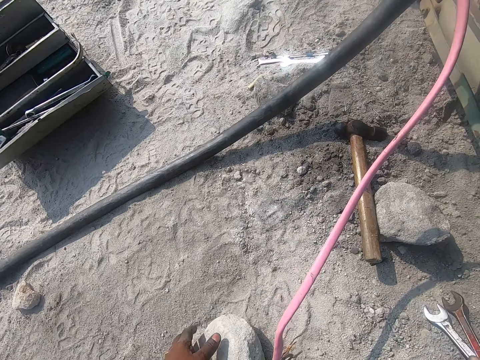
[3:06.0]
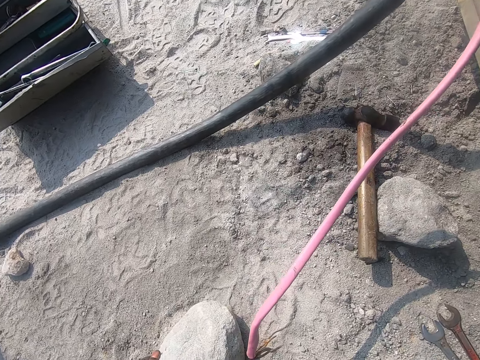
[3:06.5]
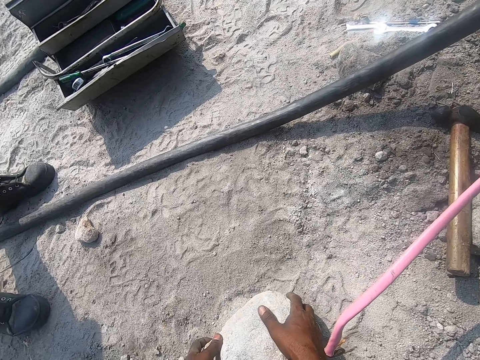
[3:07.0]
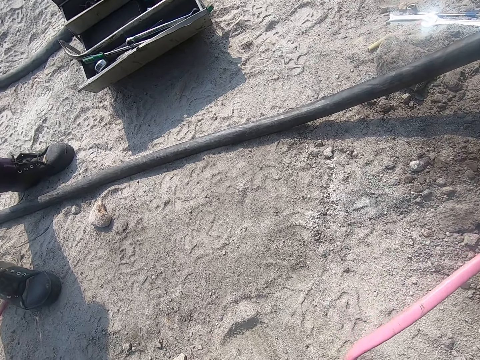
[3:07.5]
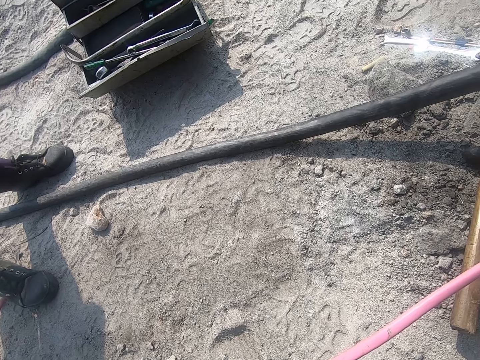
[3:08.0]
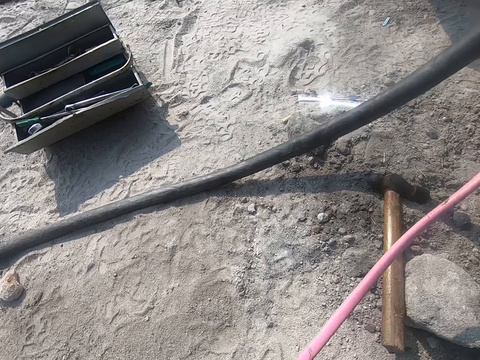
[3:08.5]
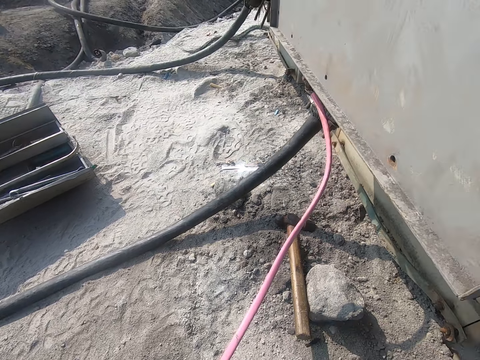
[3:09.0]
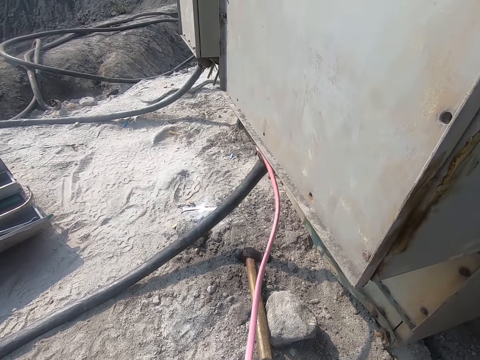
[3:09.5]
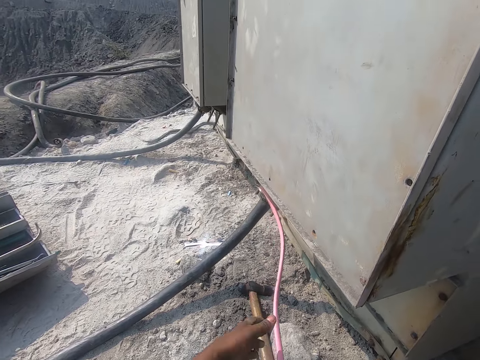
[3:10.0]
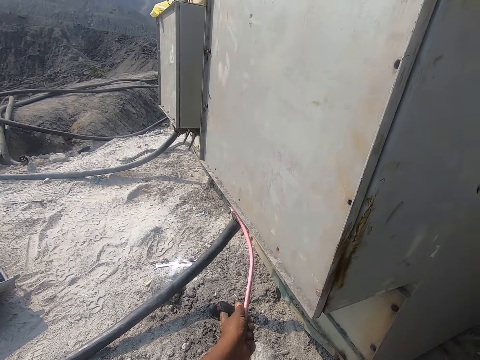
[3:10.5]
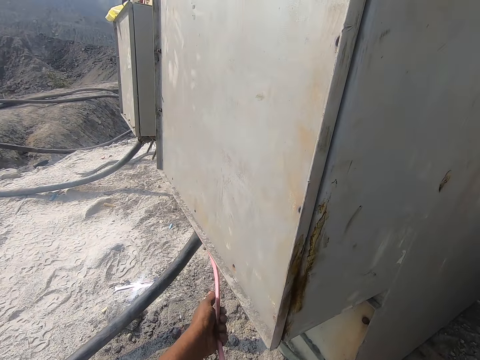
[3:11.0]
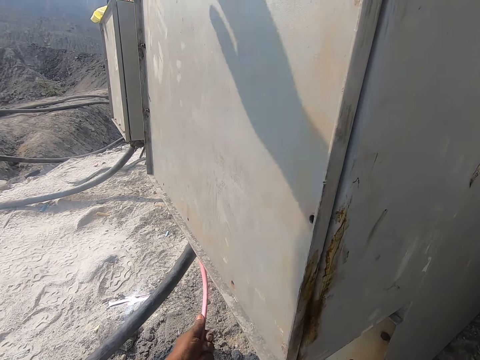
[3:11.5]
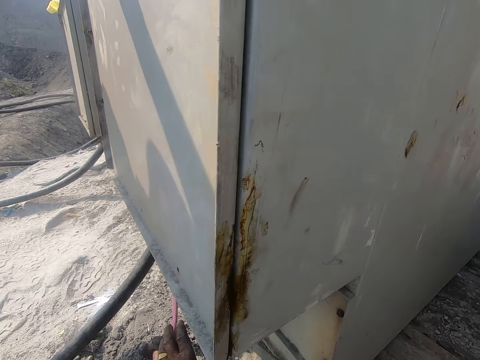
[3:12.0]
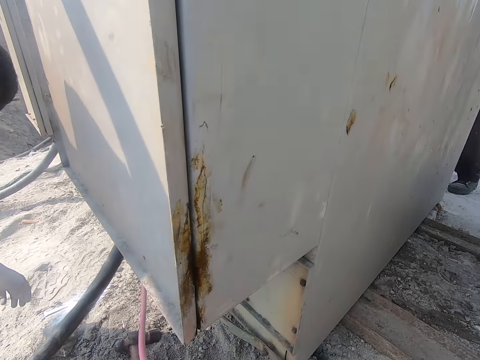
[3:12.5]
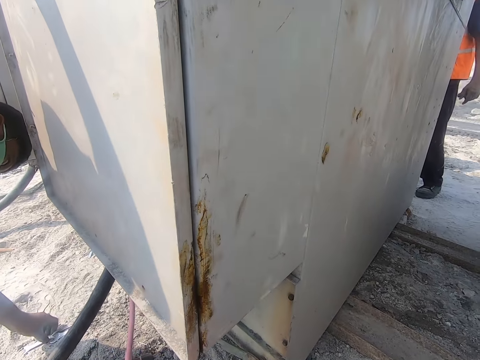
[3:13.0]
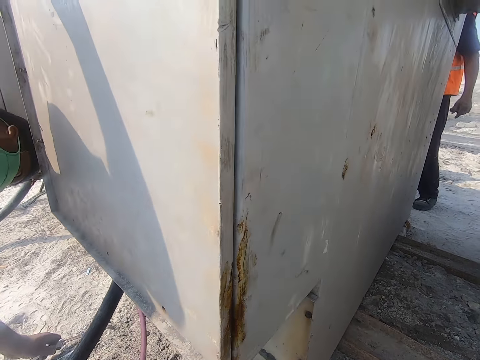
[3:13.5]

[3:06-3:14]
The camera wearer pulls the stone with both hands. They look on the ground. They hold the cable with both hands.

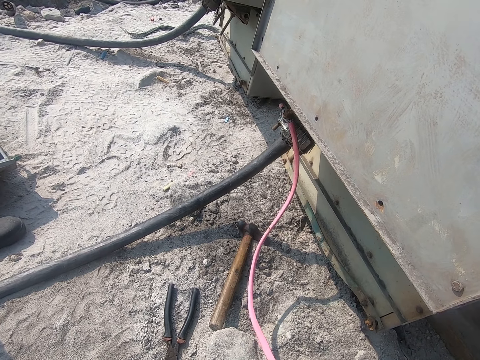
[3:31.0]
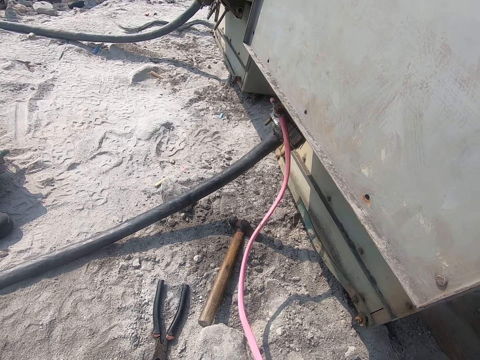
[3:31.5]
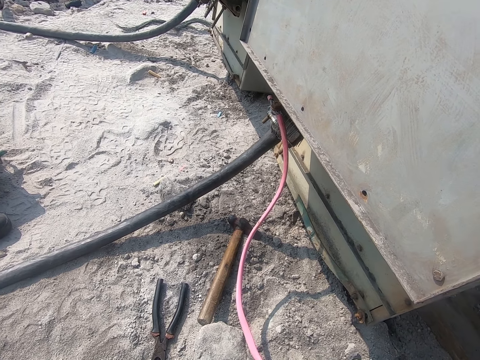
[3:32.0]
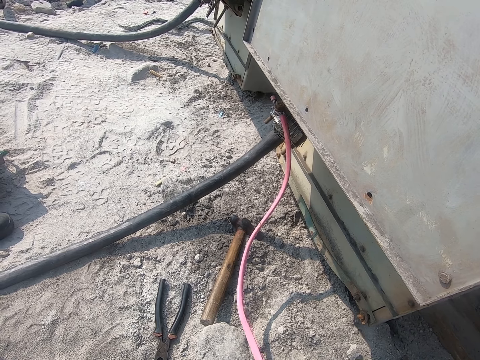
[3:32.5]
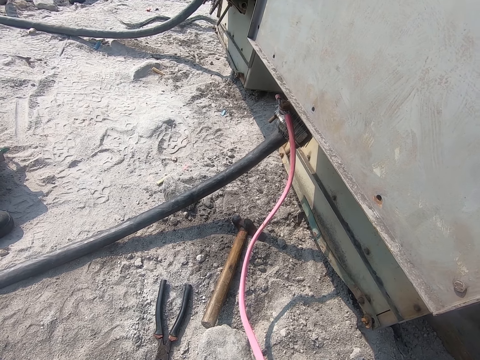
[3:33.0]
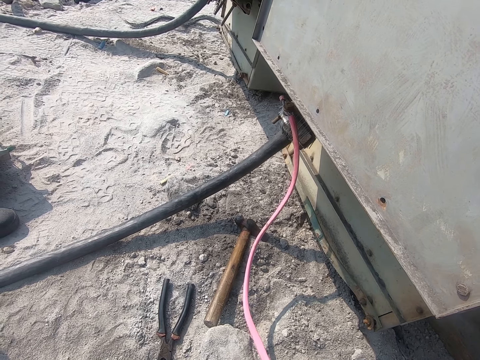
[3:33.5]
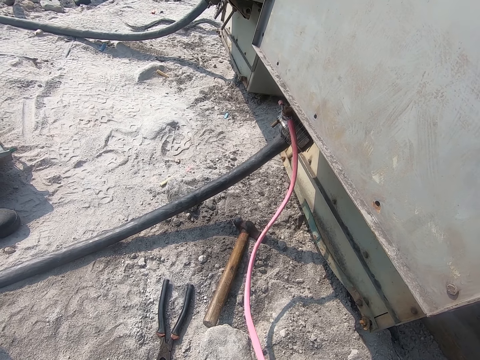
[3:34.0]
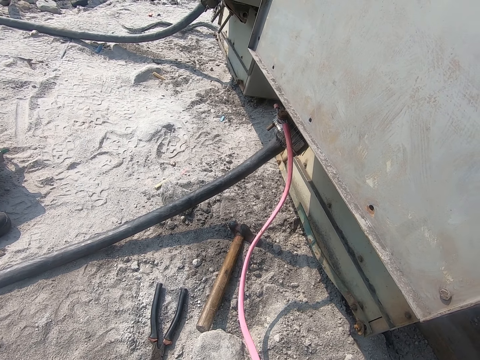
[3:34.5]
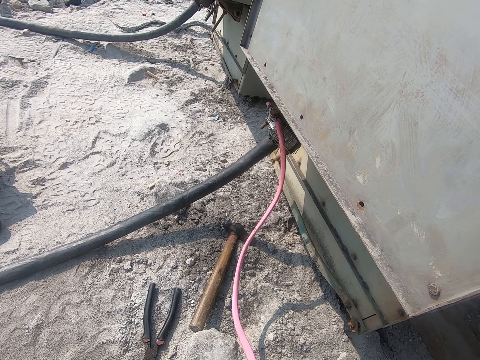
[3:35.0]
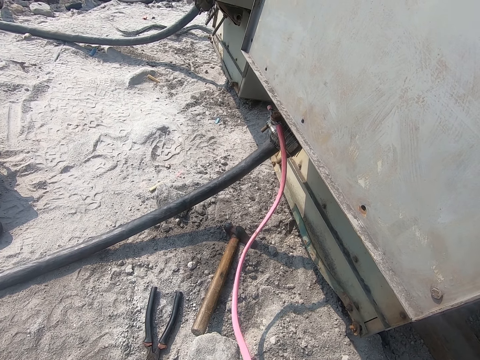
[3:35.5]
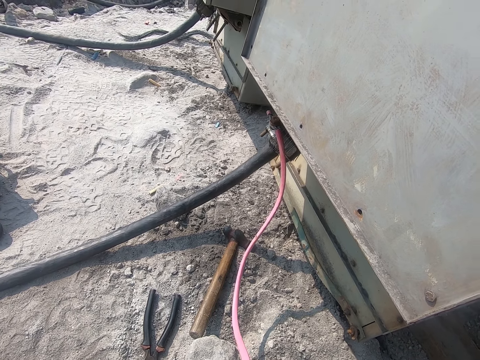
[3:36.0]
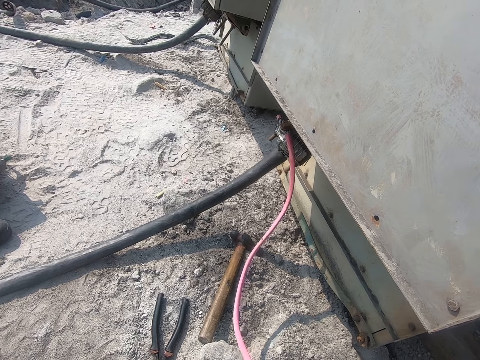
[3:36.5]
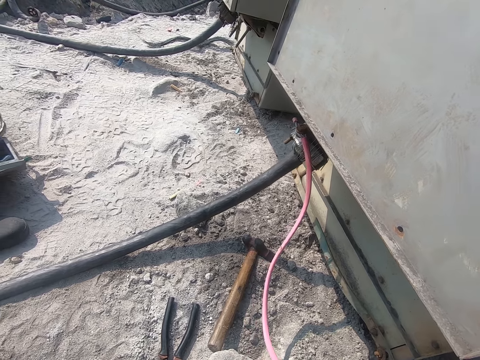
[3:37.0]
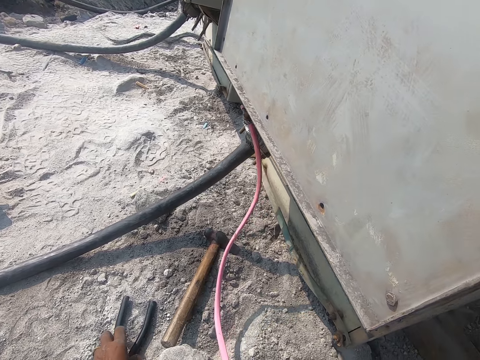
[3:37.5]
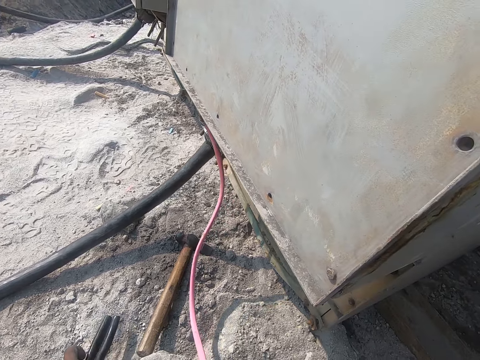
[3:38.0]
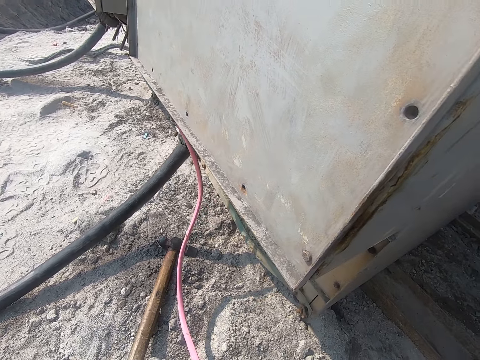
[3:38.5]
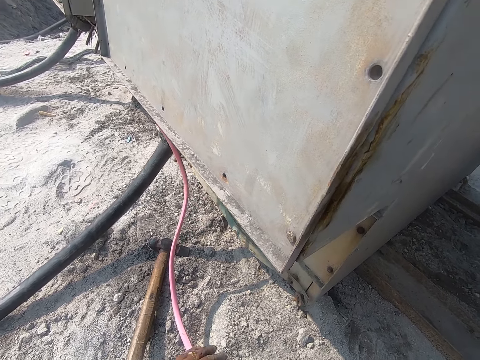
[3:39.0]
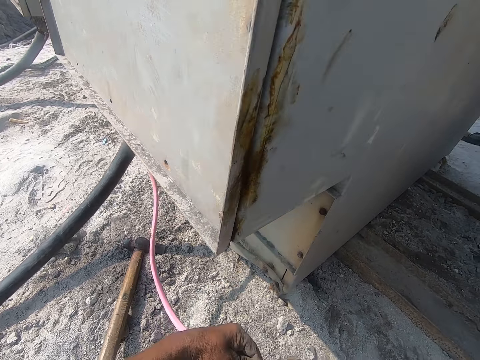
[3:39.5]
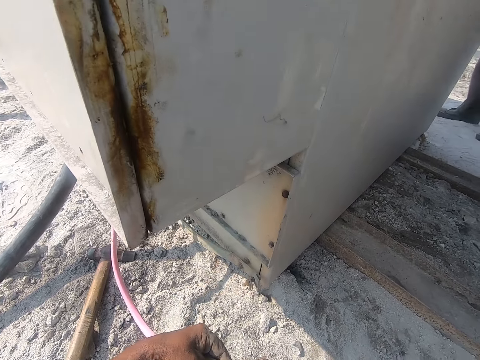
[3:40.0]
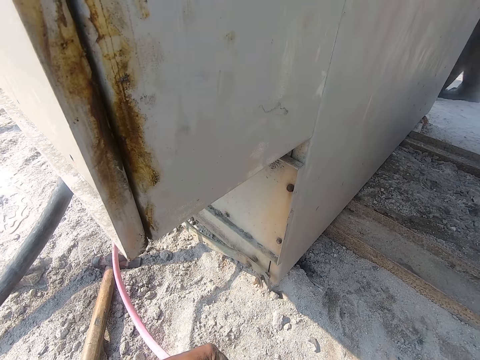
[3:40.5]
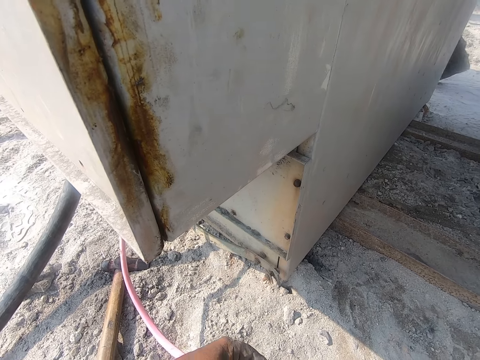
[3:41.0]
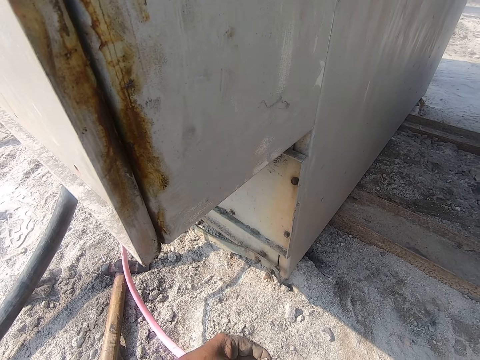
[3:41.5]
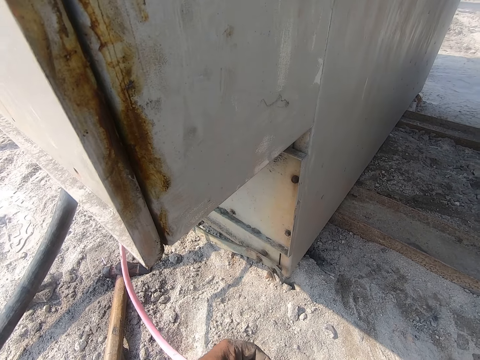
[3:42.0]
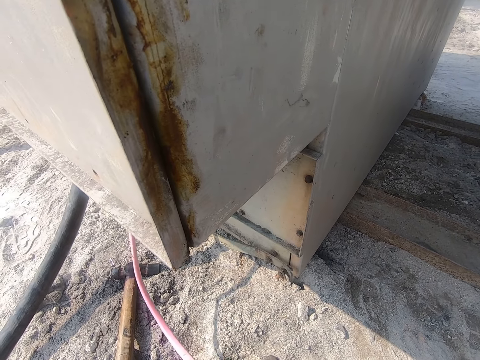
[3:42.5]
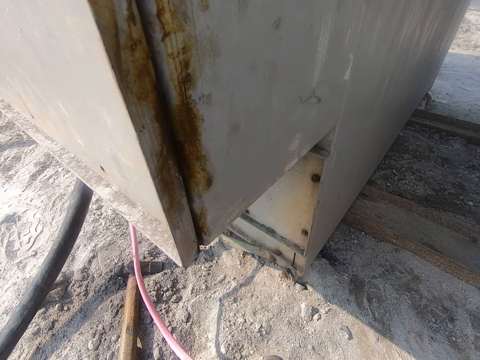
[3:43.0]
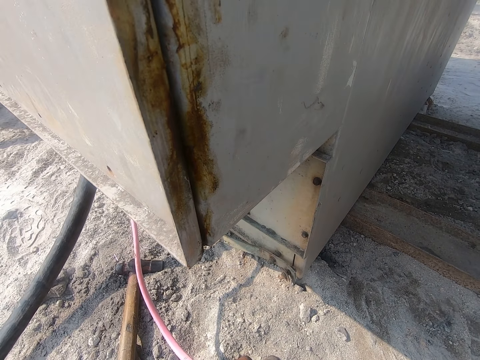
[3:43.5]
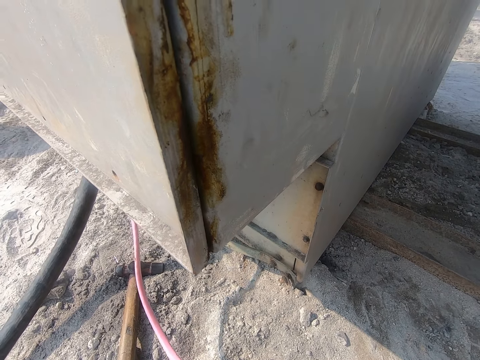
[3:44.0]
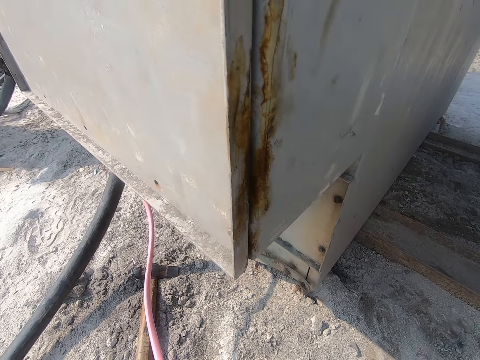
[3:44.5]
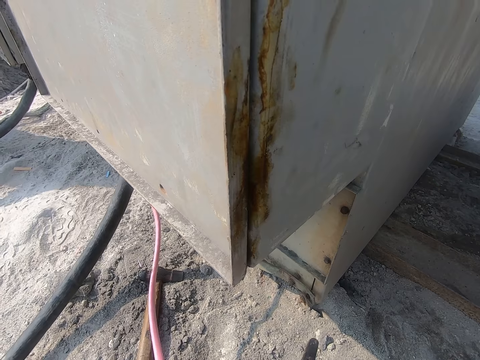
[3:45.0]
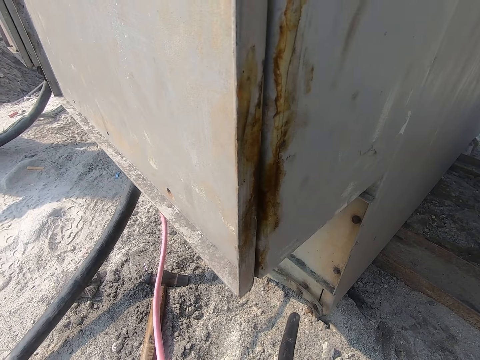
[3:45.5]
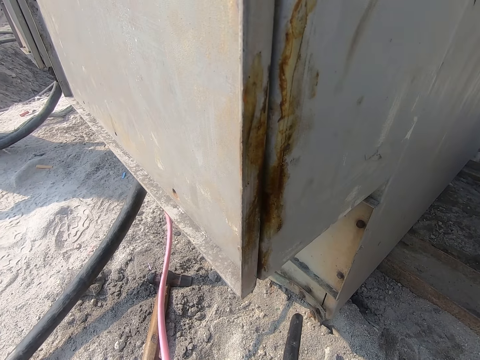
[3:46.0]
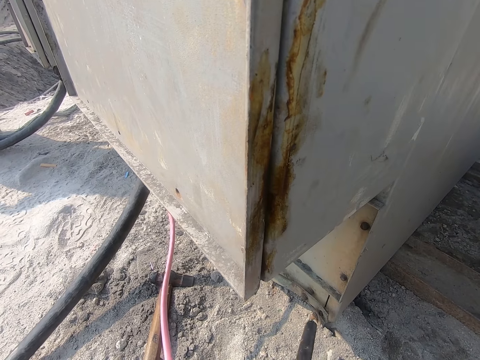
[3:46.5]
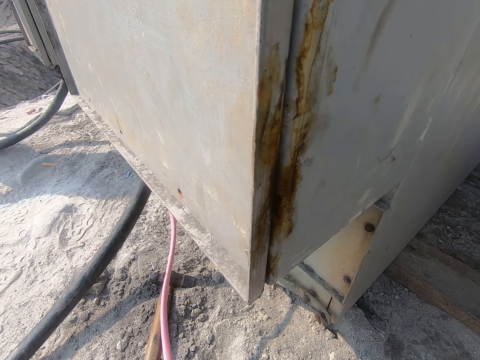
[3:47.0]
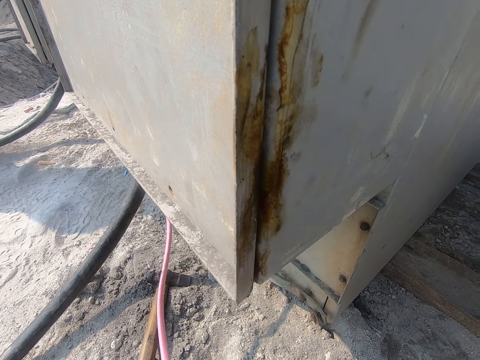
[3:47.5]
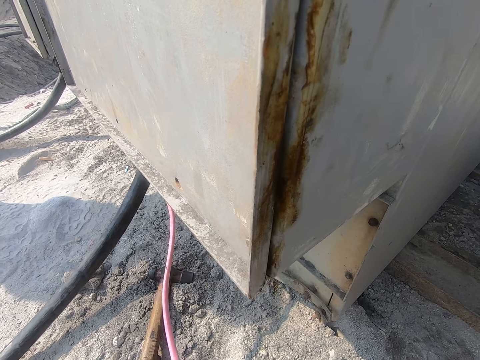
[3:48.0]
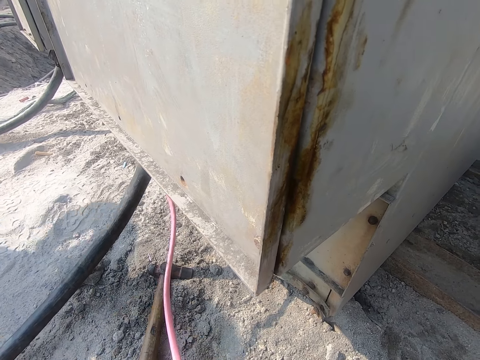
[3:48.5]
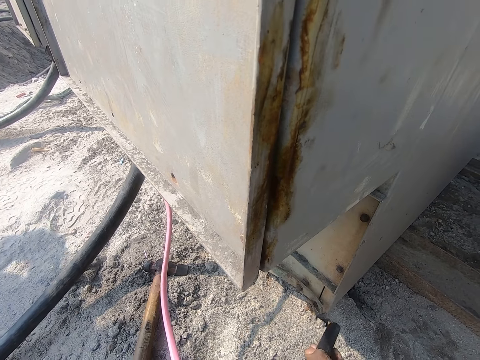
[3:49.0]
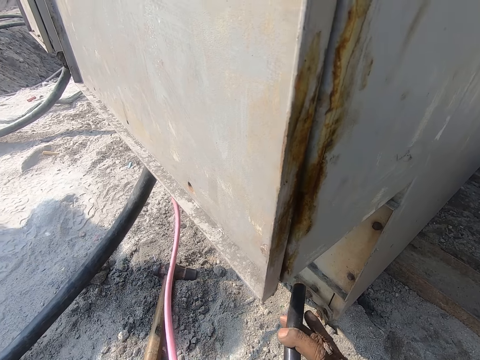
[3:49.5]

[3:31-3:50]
The camera wearer holds the wire cable with both hands. They look at the axe on the ground. They move the wire cable. They move something with the right hand.
